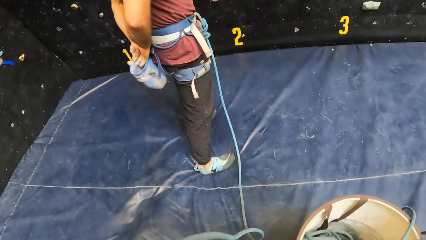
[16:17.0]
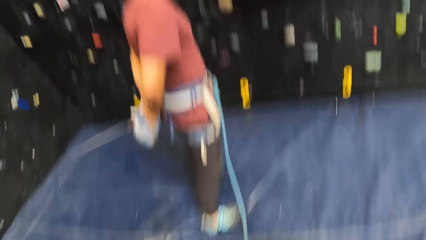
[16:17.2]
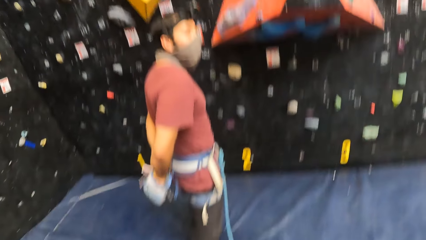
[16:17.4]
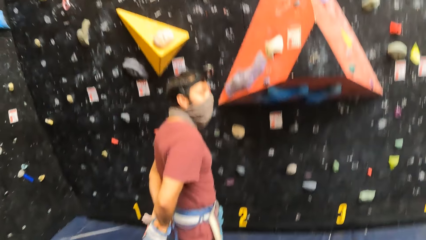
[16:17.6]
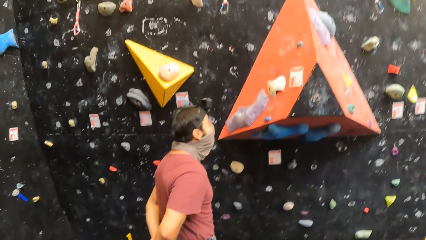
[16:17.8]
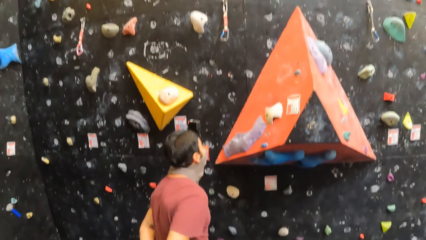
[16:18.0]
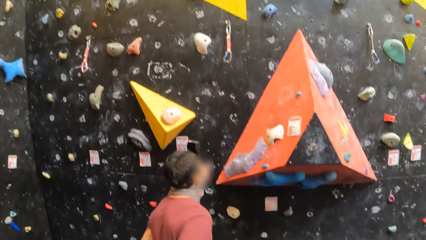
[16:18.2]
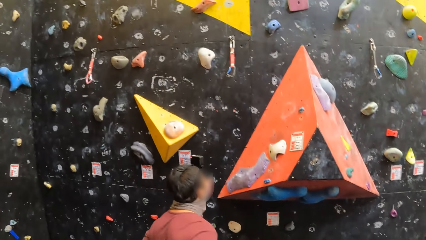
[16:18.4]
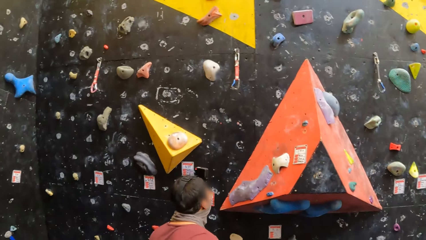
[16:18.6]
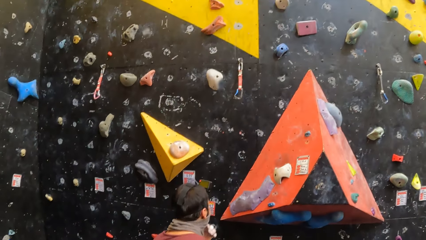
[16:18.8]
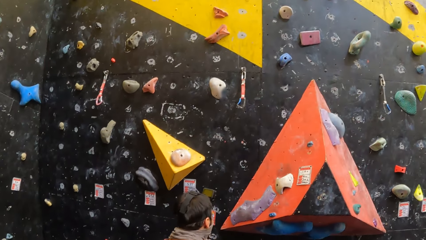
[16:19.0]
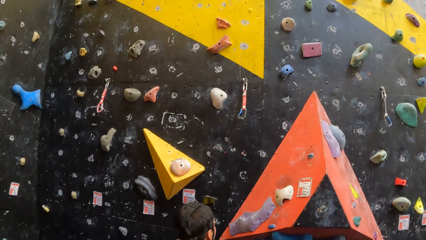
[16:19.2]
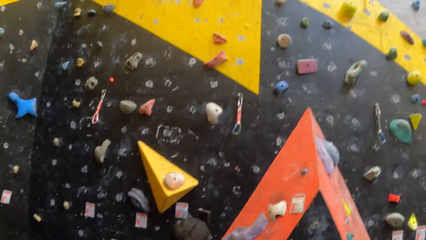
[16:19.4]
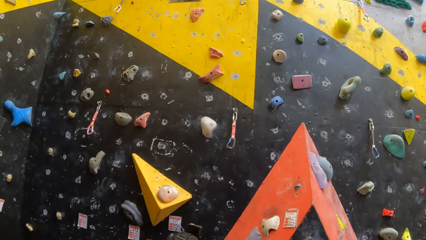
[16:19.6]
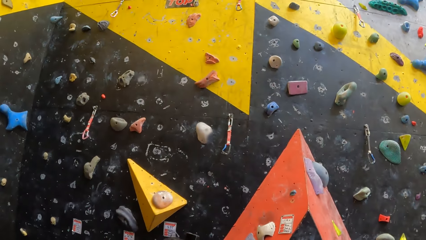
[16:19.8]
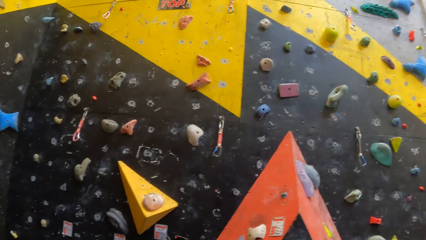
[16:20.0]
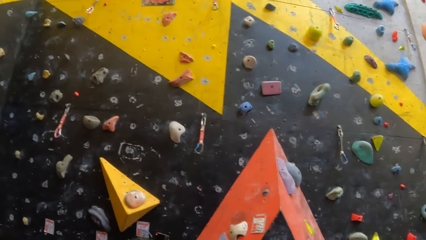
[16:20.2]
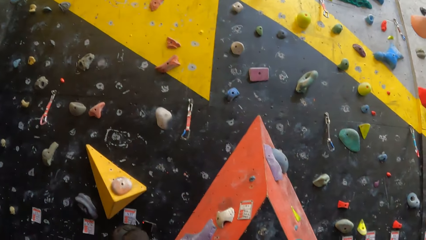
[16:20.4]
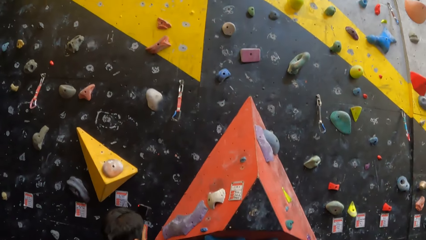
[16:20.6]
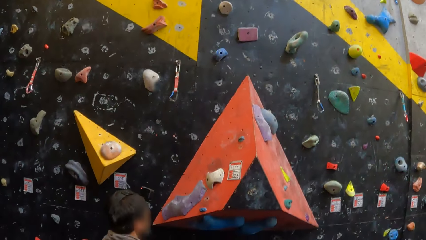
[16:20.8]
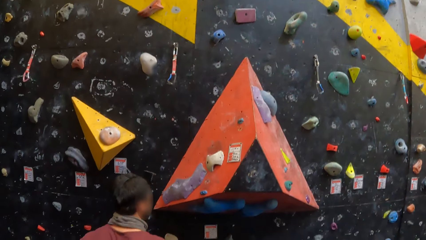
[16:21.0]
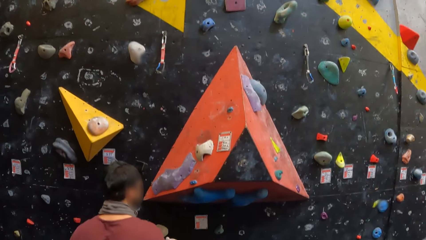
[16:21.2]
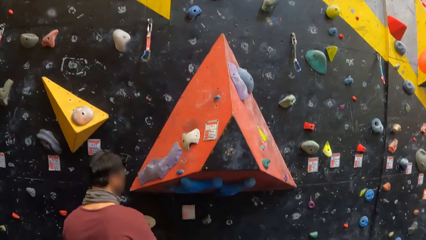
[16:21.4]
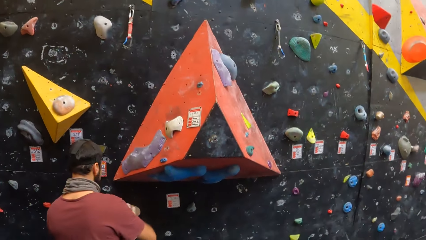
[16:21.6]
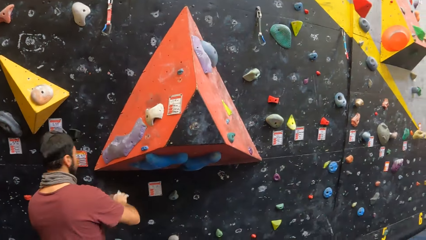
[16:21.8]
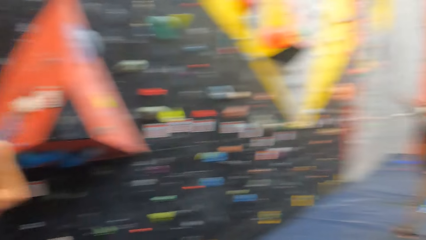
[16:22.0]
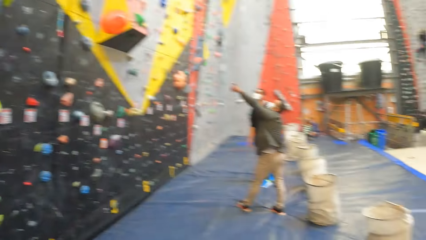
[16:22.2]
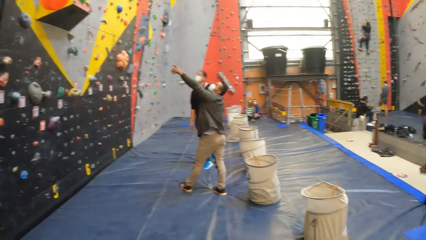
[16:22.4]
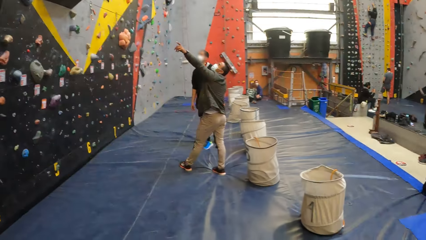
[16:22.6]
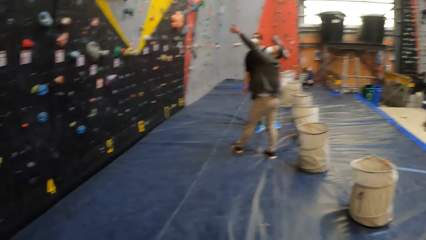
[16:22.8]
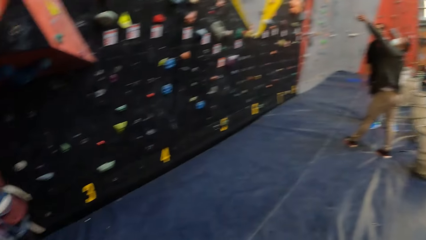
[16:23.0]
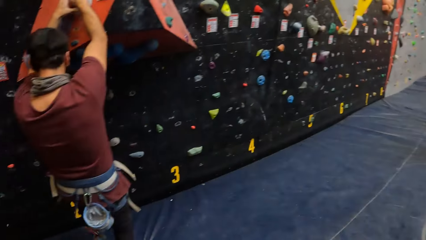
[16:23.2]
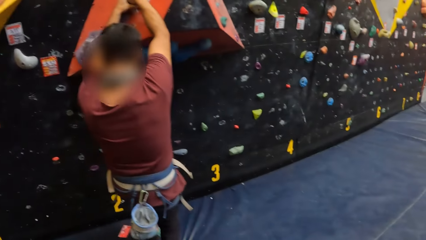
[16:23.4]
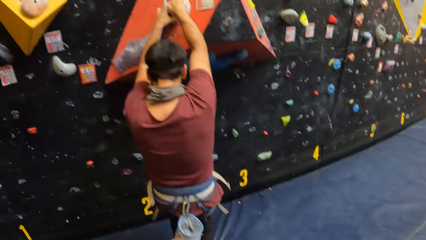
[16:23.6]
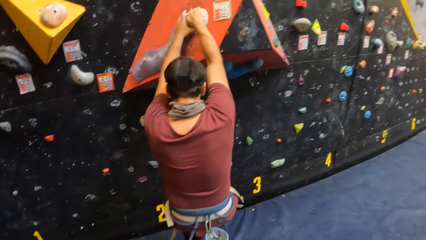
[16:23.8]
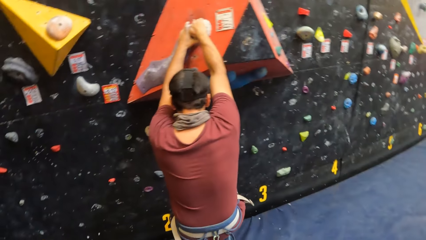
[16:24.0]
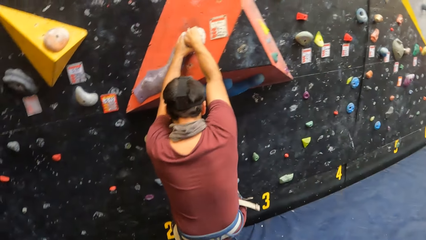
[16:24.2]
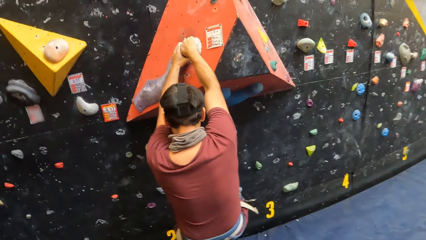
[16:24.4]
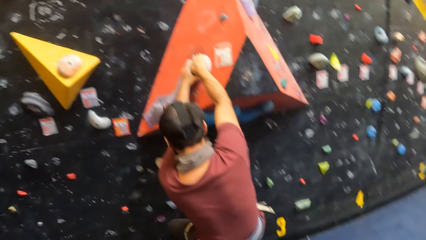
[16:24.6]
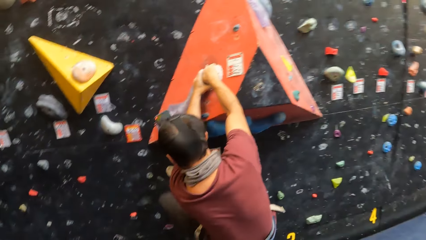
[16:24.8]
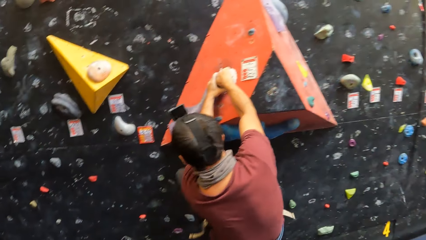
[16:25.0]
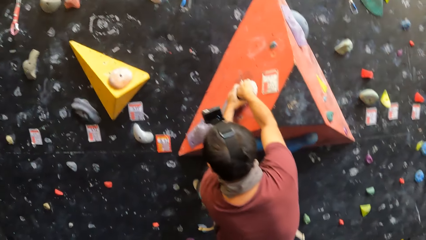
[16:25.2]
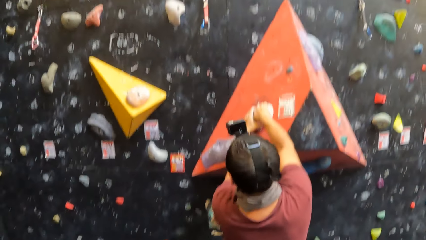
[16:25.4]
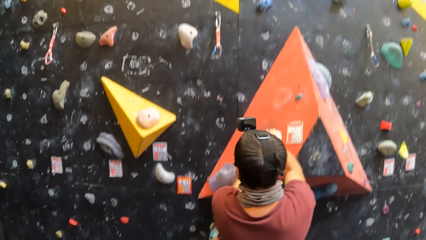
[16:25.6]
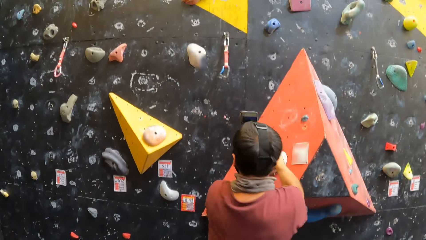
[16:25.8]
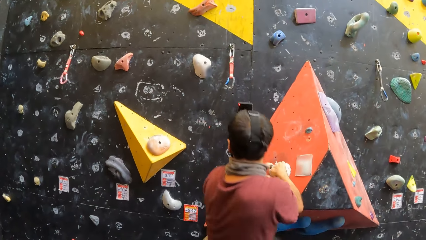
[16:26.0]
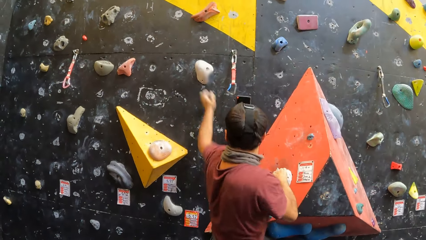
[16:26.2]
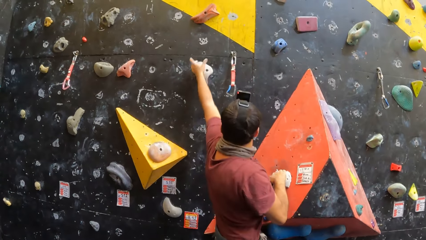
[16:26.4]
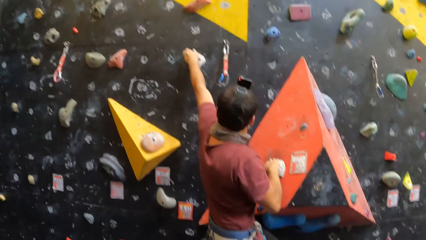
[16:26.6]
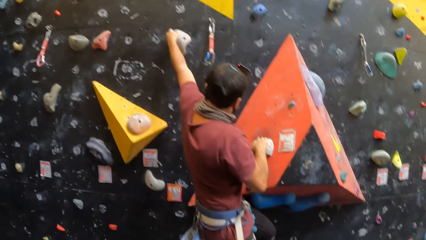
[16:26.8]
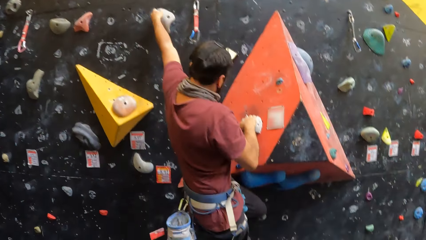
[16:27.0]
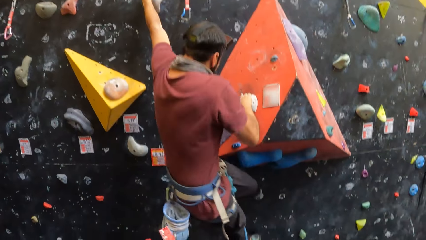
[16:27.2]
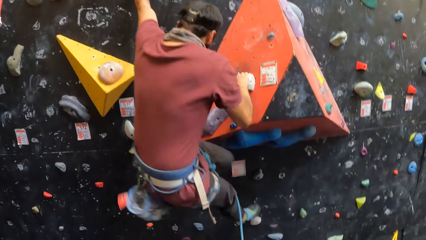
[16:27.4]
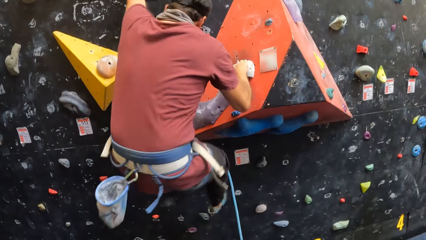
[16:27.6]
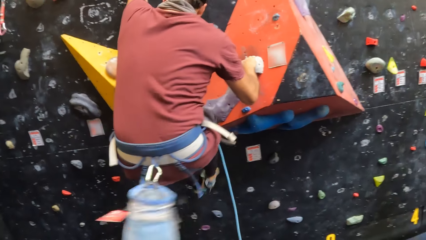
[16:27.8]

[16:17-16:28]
The man walks towards the wall and puts both hands in a bag. The camera wearer looks around. They look at the wall. They look around. The man climbs the indoor climbing wall. The camera wearer looks at the man.

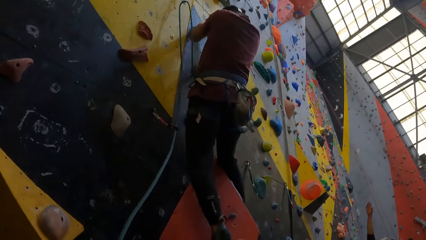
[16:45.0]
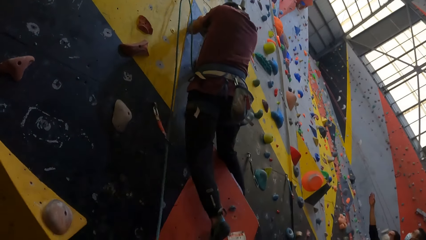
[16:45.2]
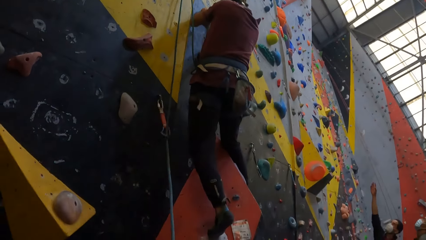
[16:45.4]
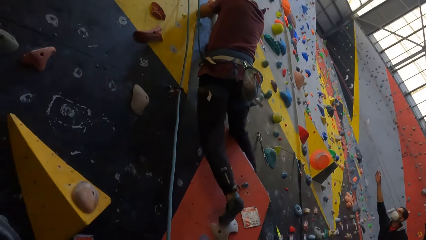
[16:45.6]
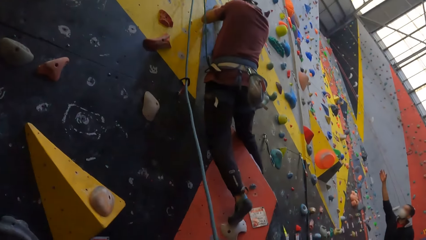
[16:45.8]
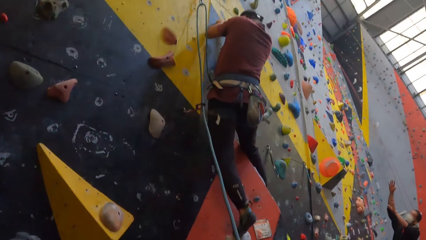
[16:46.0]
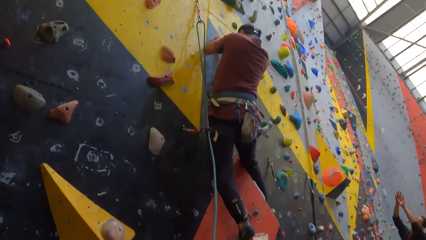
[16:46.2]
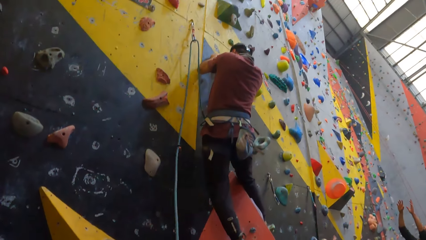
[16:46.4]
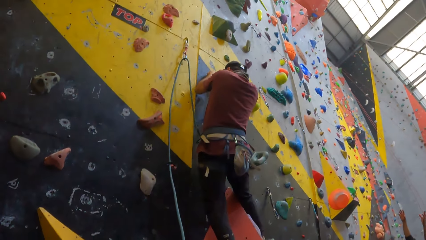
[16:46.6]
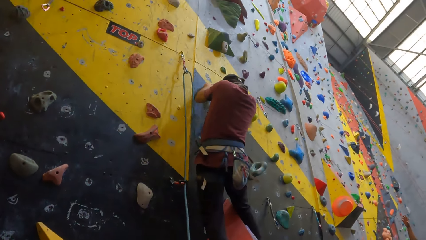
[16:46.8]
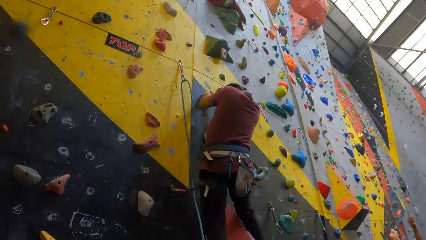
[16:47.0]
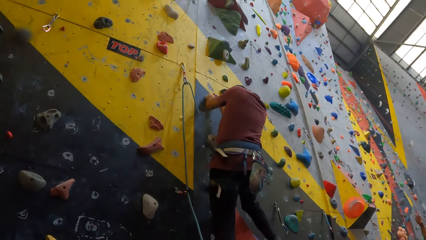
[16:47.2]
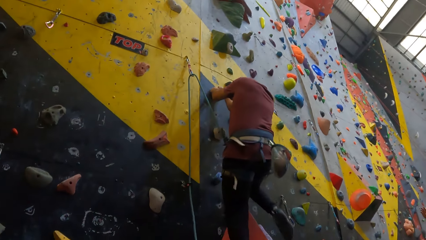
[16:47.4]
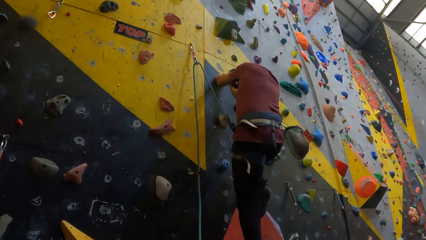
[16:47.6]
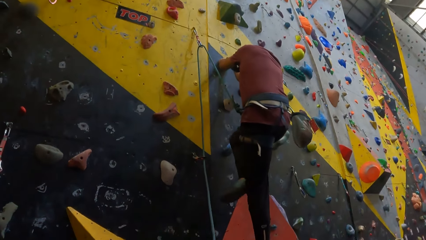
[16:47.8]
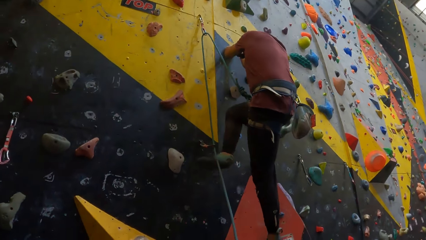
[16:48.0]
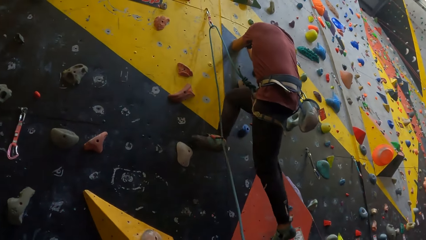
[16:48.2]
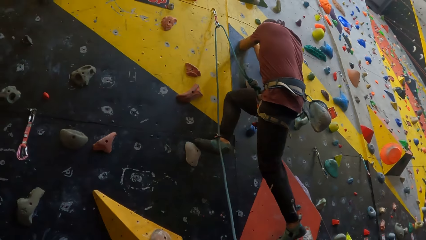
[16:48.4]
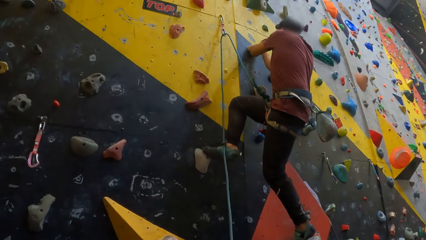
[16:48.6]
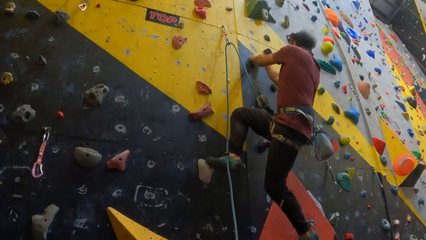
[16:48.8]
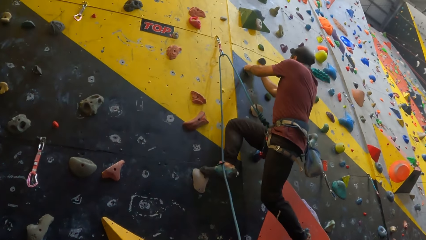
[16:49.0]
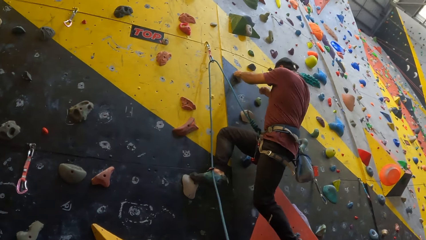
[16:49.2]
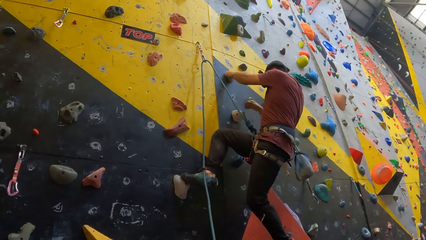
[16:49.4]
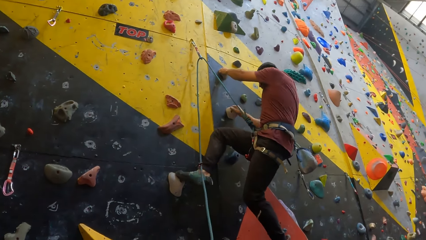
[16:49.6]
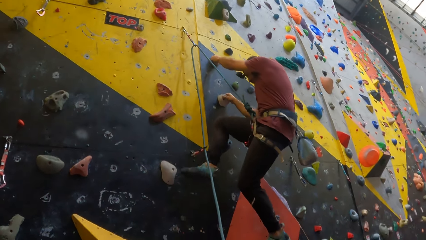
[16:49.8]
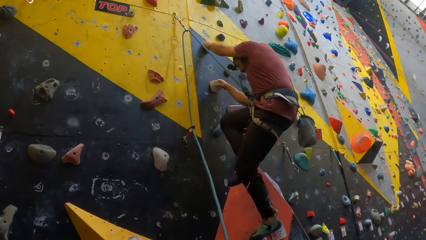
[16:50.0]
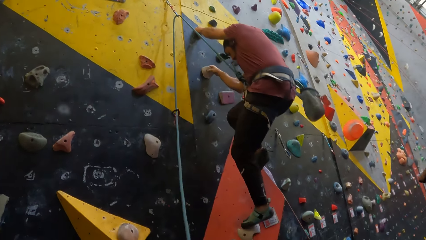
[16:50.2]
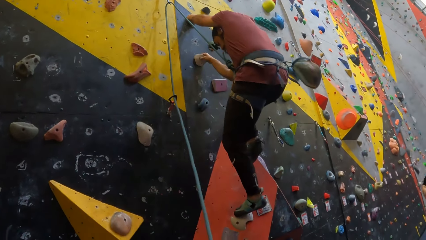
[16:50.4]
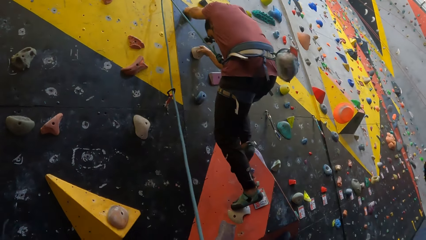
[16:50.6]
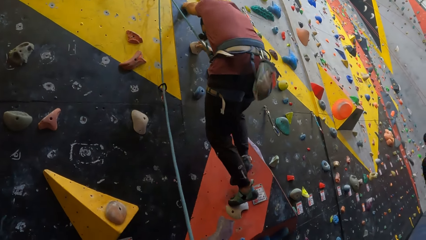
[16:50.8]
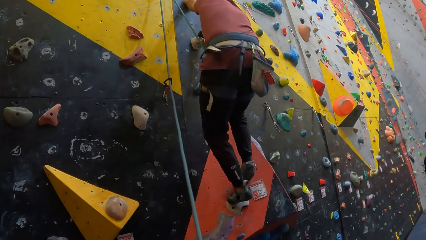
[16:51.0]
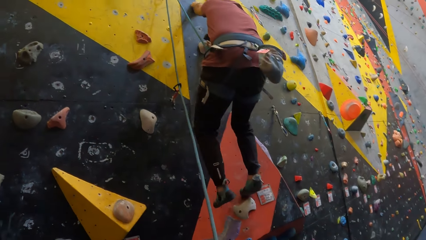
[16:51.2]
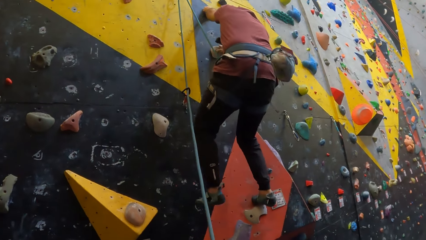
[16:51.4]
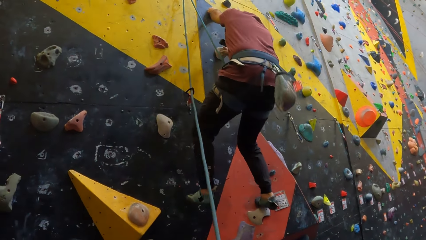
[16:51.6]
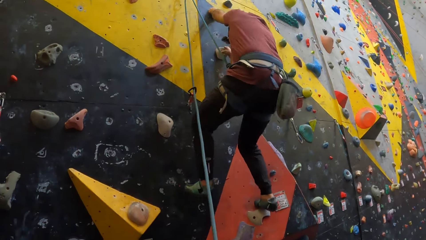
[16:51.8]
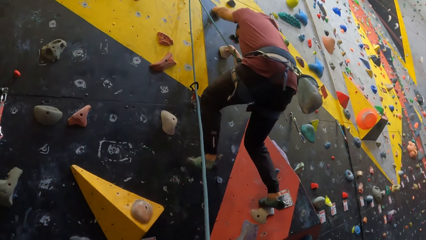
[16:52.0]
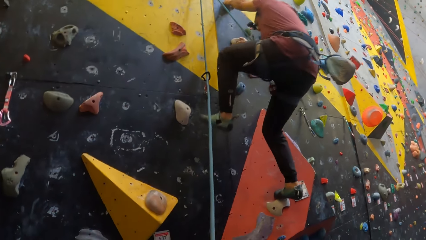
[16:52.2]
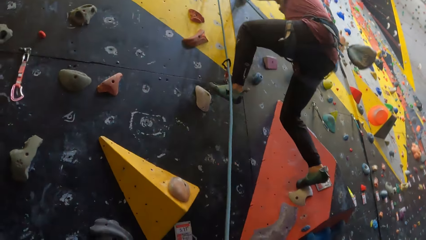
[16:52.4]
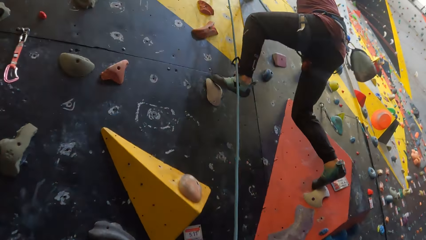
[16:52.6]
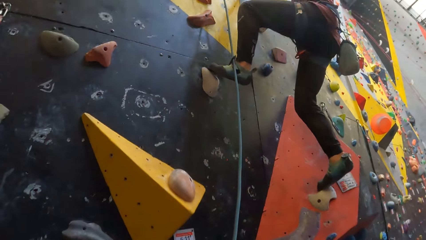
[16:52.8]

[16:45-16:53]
The man climbs the indoor climbing wall.
